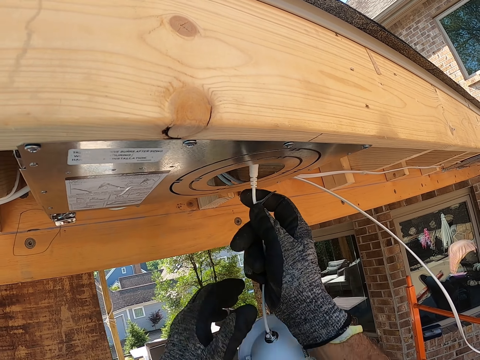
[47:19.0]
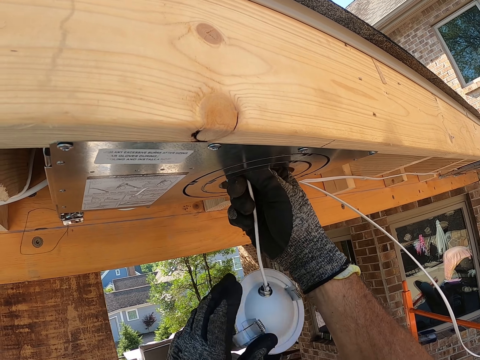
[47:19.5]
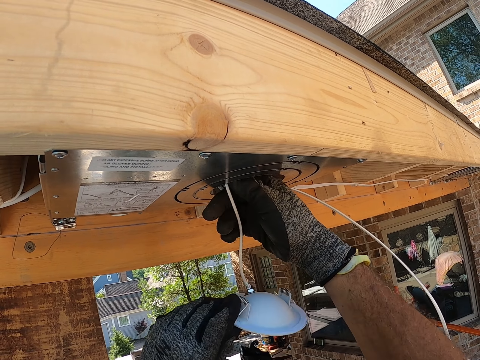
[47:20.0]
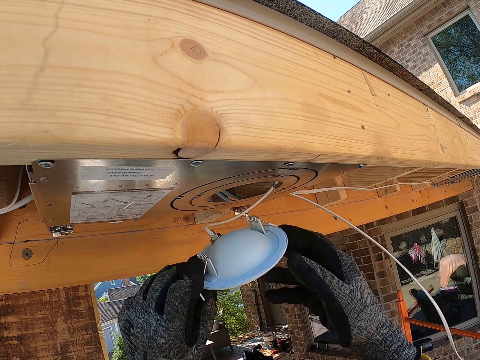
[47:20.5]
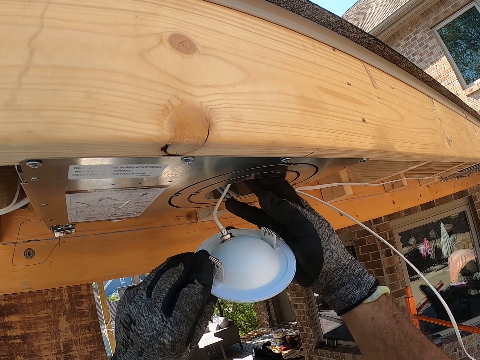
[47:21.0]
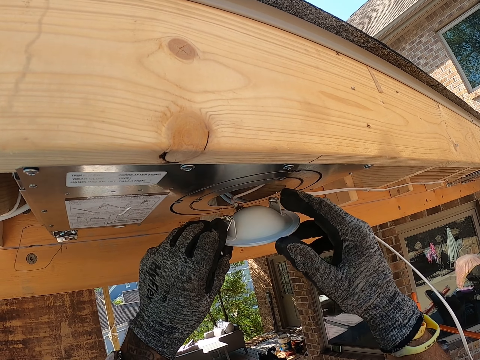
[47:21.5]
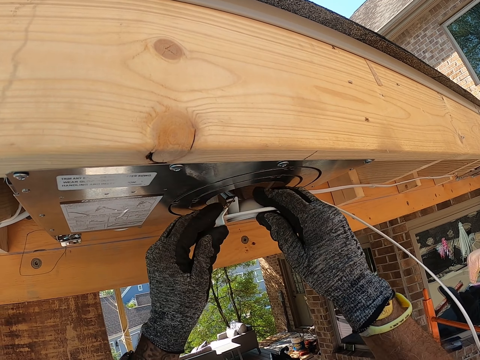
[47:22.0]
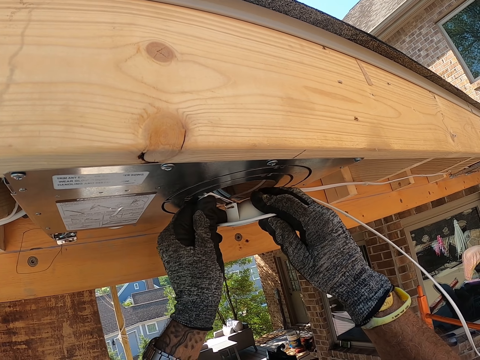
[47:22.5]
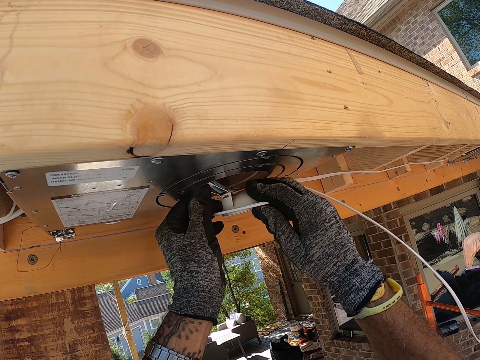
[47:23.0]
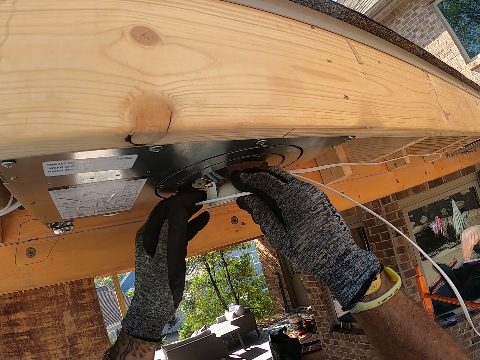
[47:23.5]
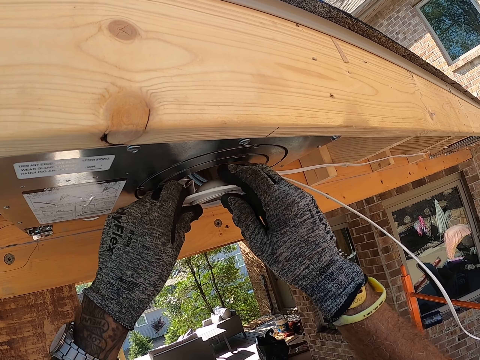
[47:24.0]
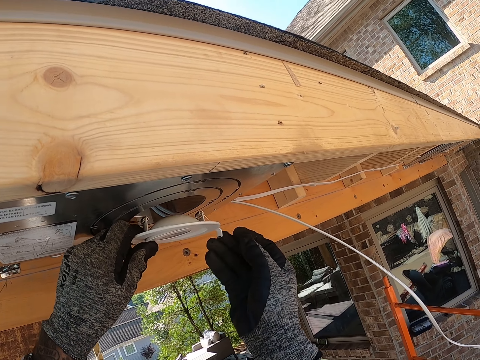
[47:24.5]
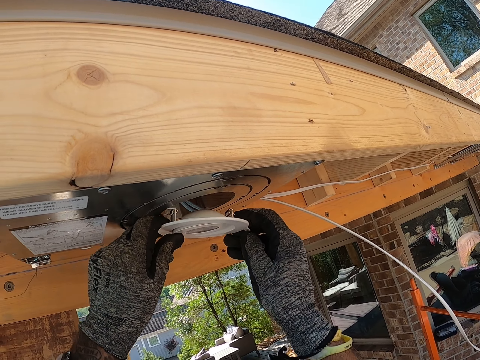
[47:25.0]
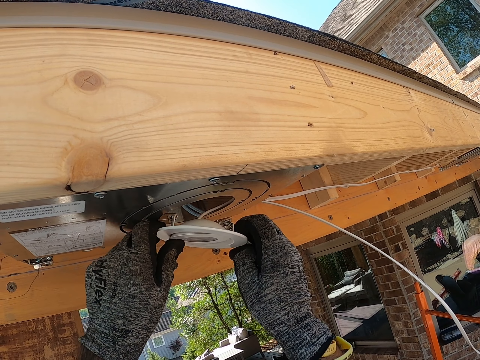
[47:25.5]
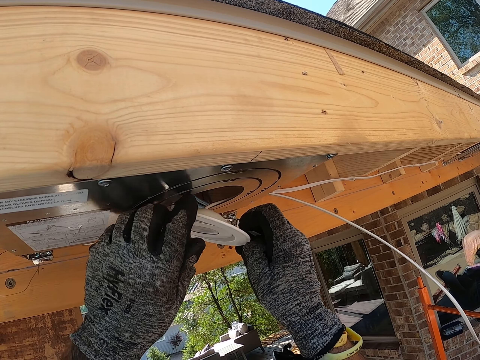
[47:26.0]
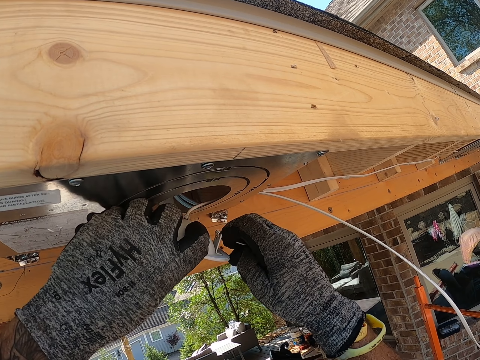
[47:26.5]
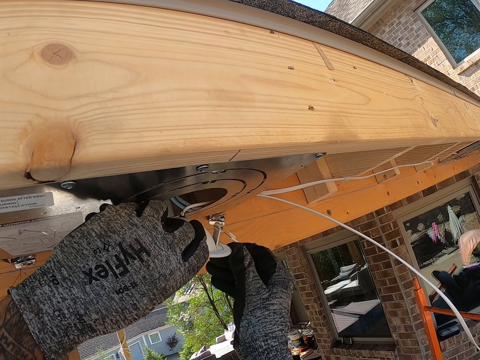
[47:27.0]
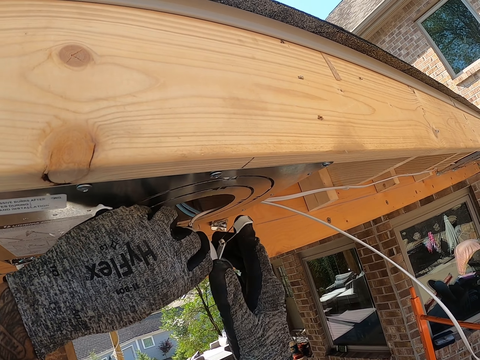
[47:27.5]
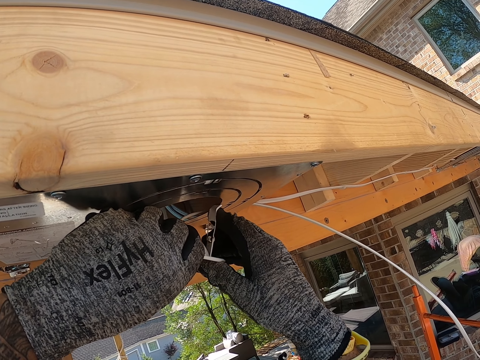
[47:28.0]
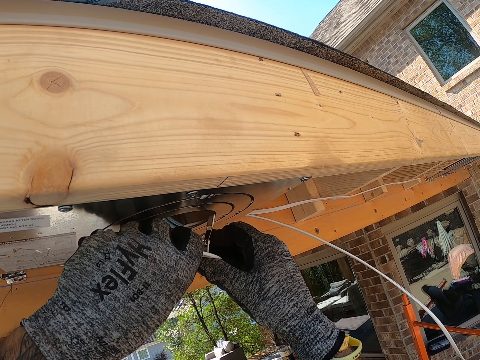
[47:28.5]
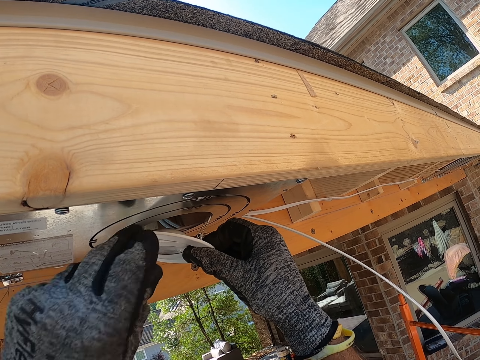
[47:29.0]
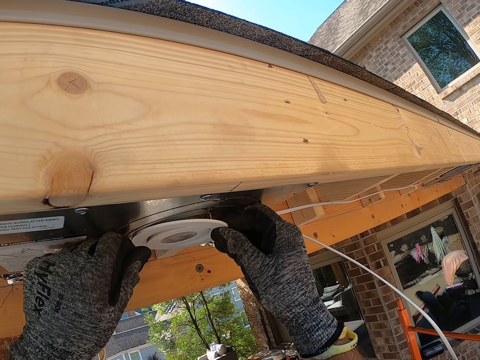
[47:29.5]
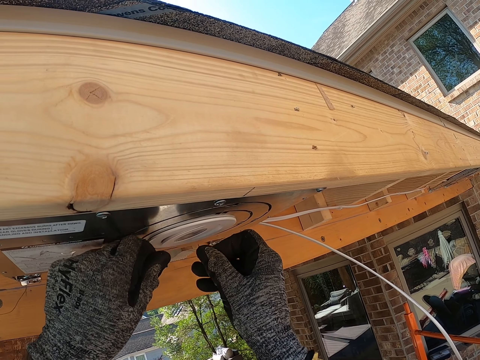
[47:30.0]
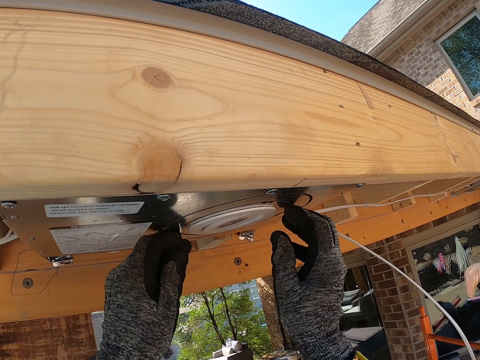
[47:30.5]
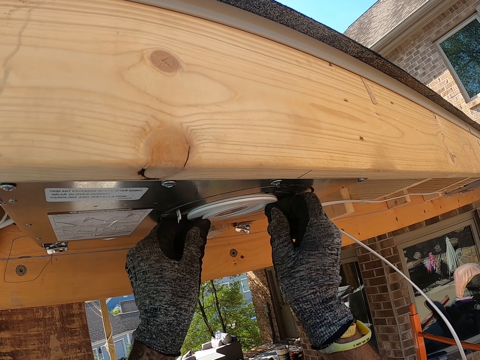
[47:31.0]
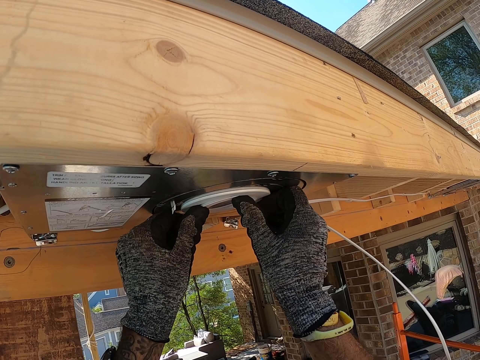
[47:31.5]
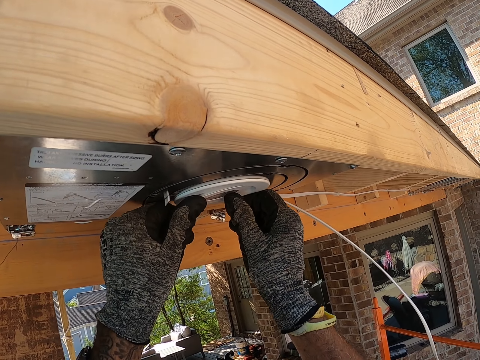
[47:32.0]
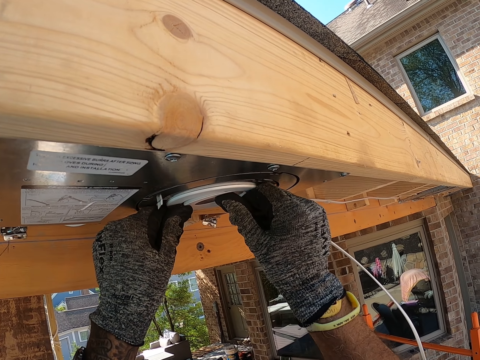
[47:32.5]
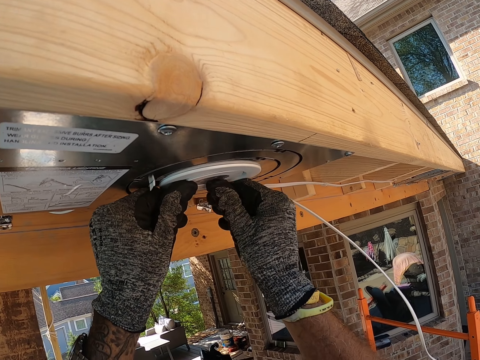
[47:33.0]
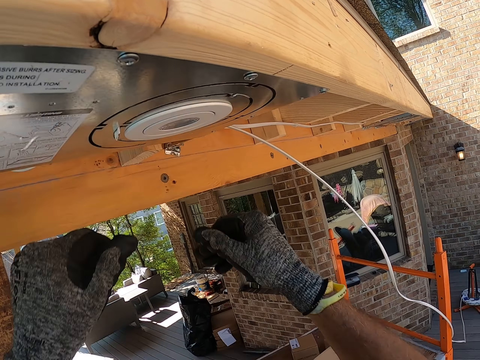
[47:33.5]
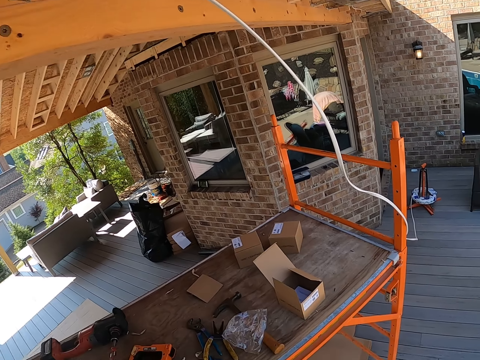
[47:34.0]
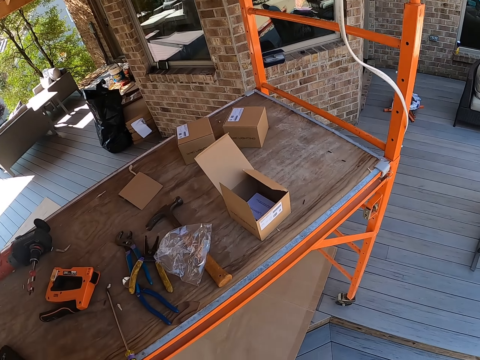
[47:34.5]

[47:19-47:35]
The camera wearer puts the cable in the big box. They fix something on the roof. They fix something on the big box.

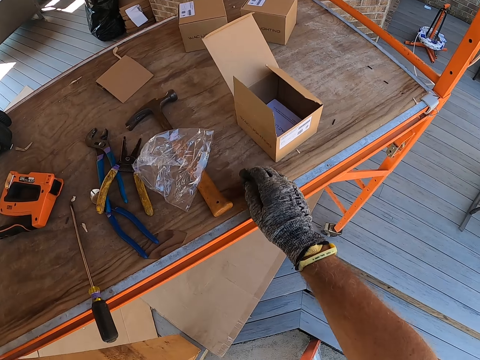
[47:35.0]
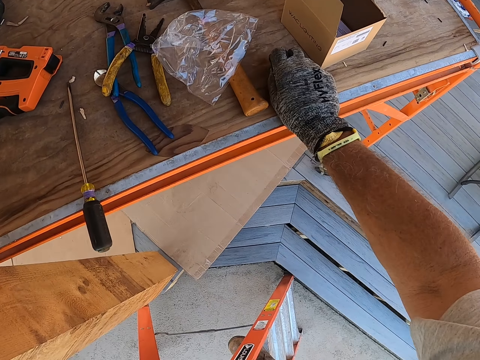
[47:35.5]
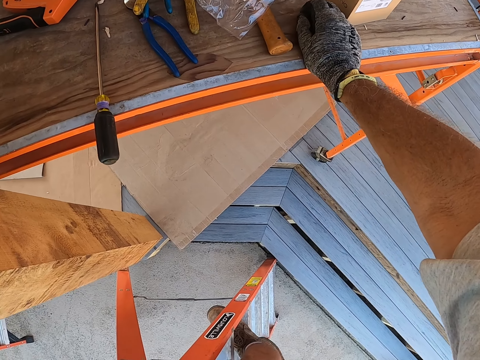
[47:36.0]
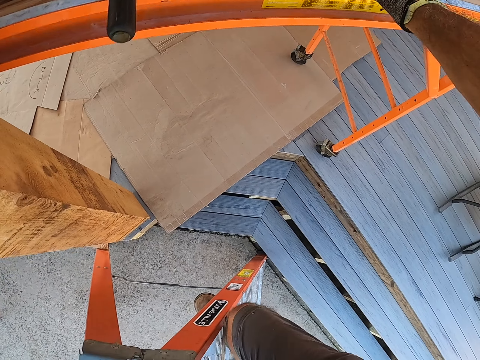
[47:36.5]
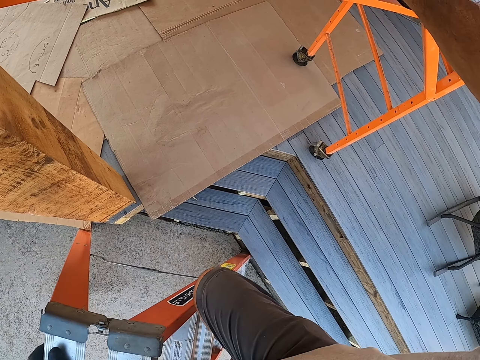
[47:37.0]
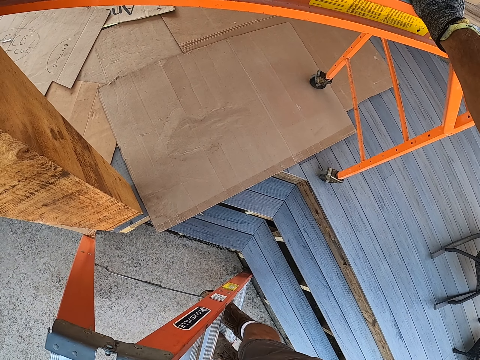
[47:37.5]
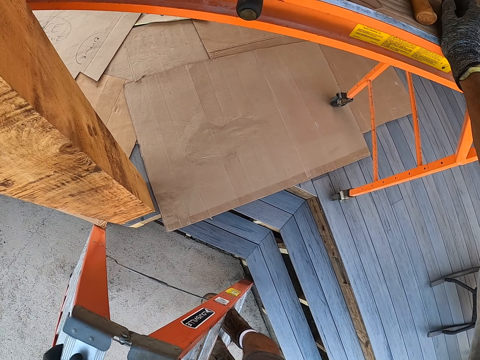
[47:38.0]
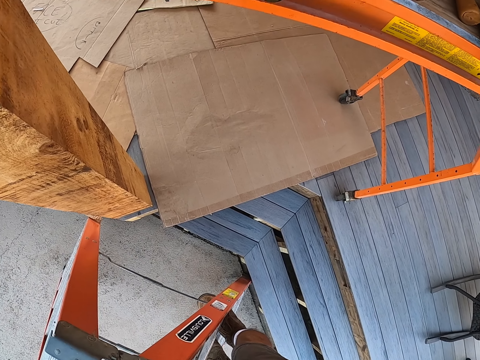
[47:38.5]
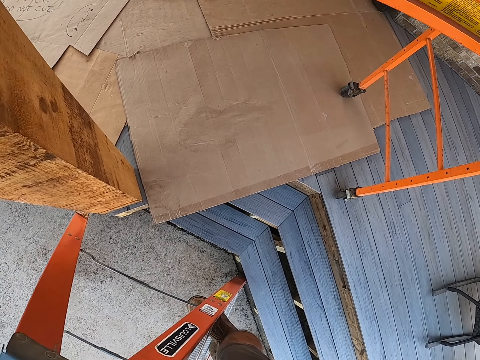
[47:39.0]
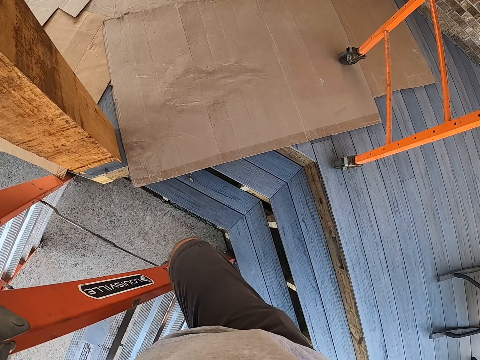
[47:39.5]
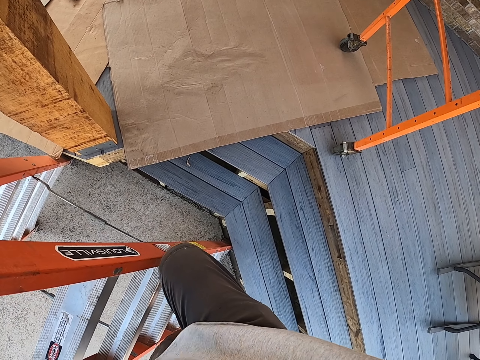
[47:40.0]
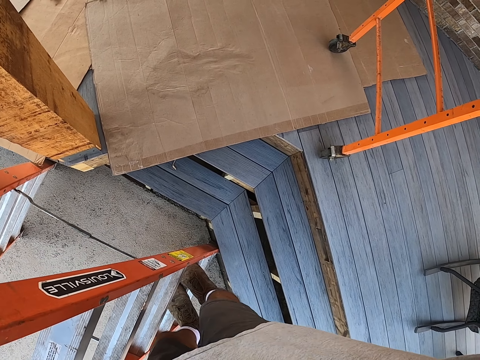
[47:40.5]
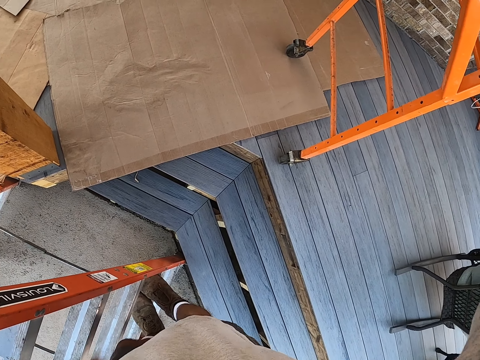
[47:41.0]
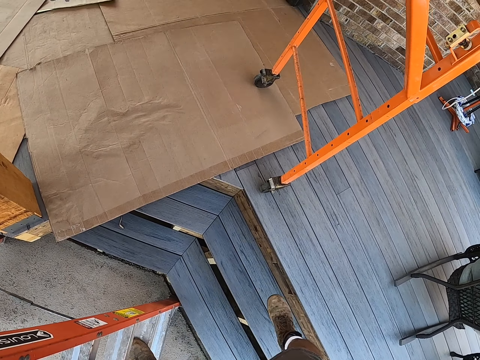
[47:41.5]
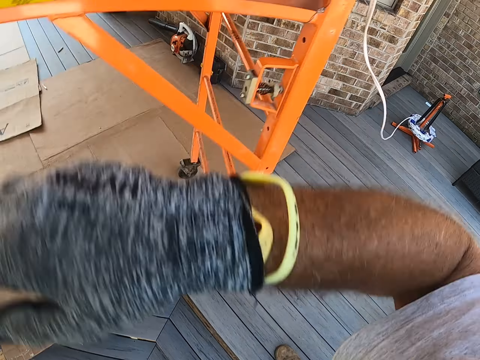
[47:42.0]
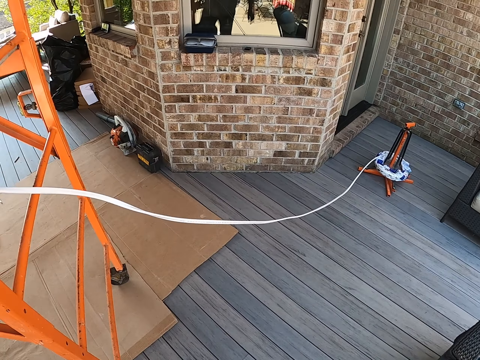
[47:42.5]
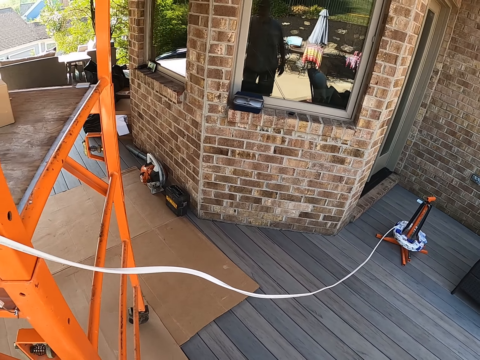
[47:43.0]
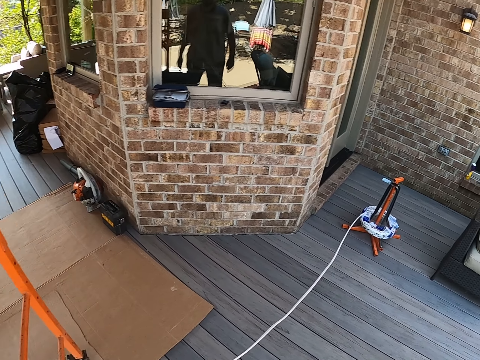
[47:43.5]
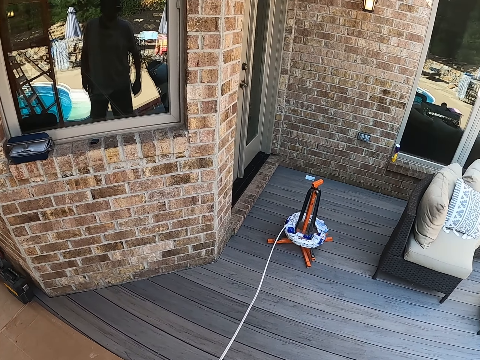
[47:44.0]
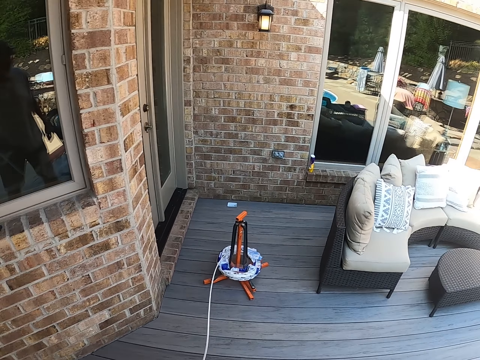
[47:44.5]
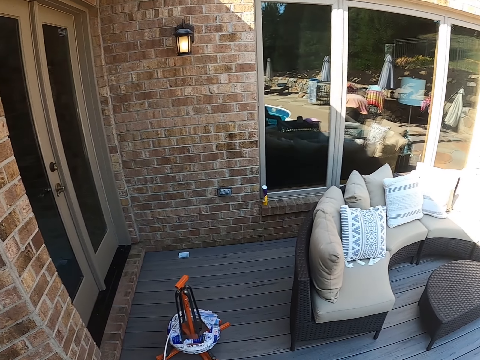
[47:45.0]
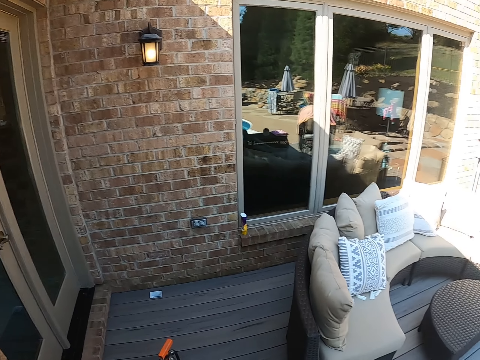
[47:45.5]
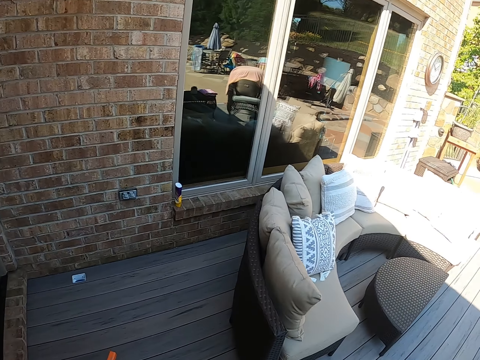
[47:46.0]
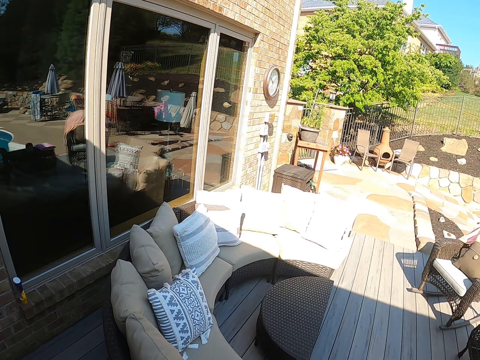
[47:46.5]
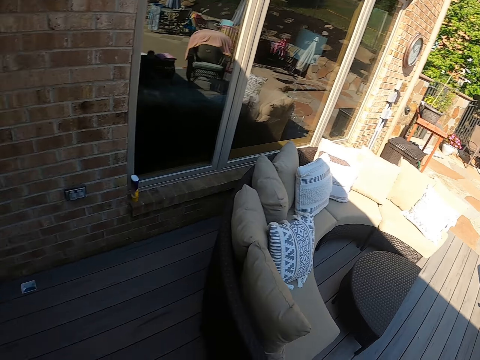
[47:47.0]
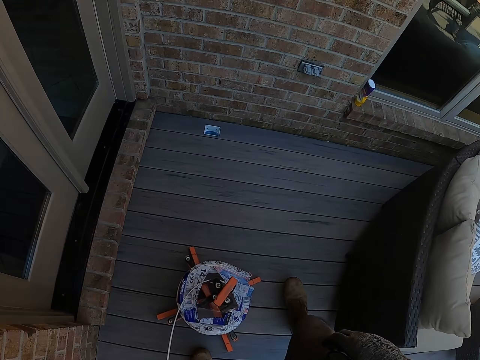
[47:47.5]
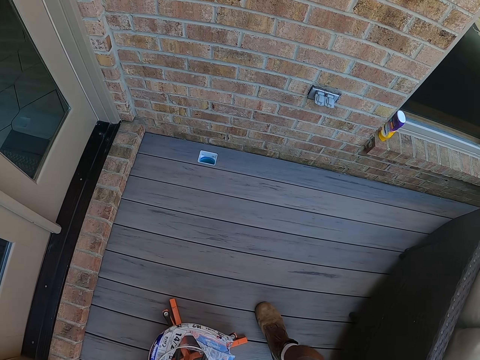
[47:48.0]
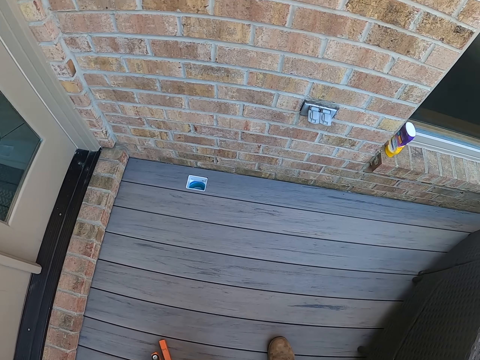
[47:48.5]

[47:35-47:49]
The camera wearer steps down a ladder. They walk forward, look right and look forward.
